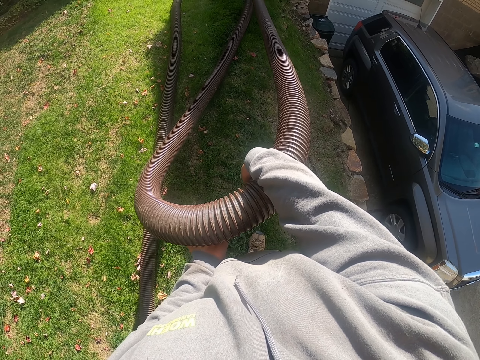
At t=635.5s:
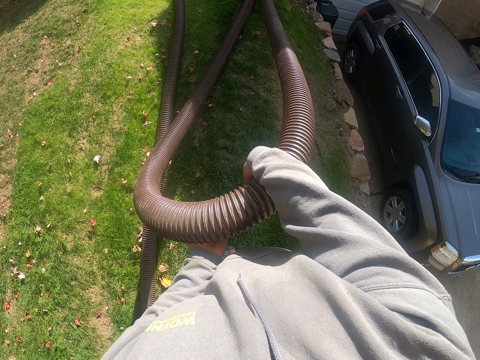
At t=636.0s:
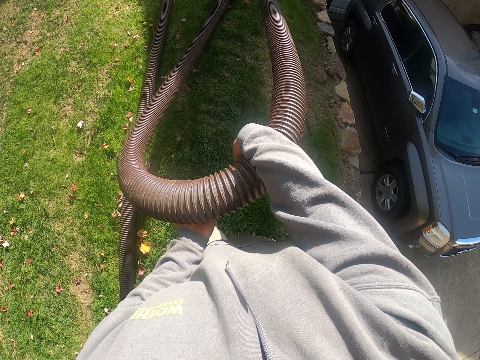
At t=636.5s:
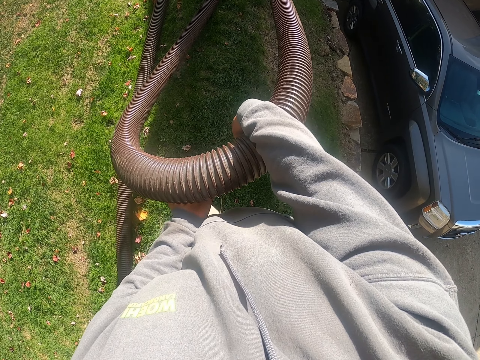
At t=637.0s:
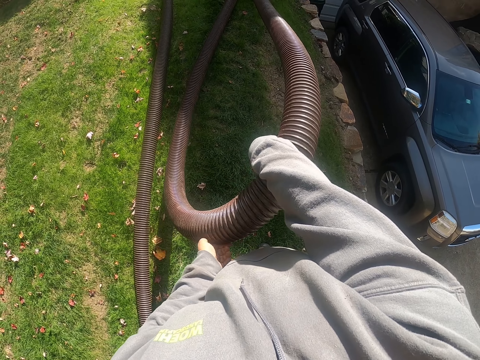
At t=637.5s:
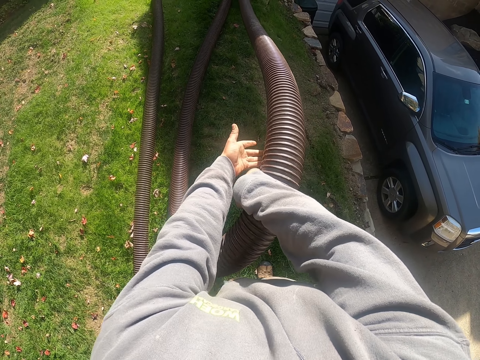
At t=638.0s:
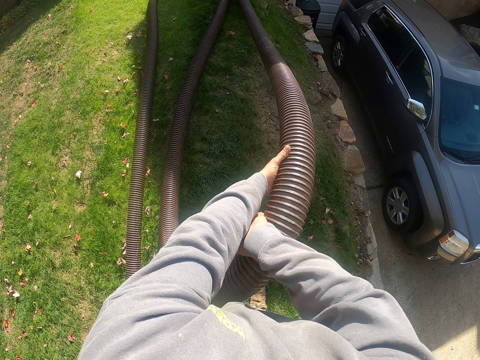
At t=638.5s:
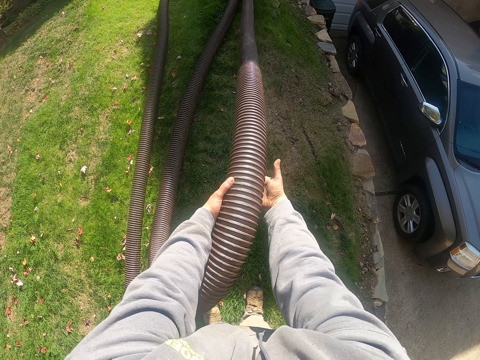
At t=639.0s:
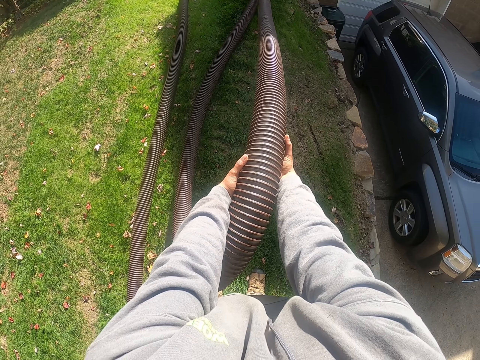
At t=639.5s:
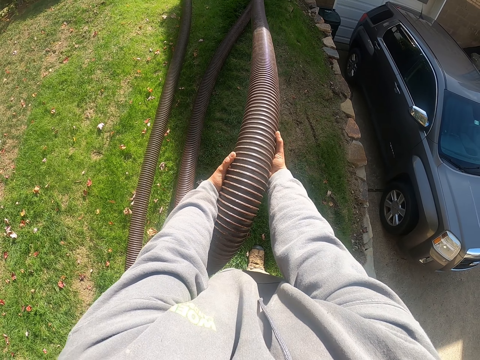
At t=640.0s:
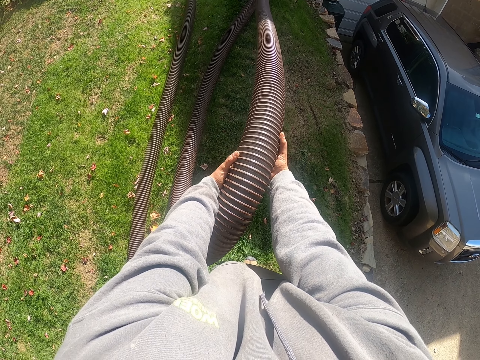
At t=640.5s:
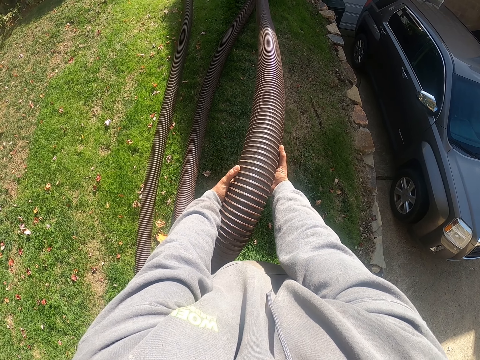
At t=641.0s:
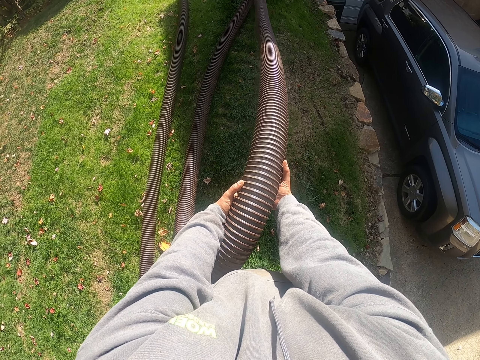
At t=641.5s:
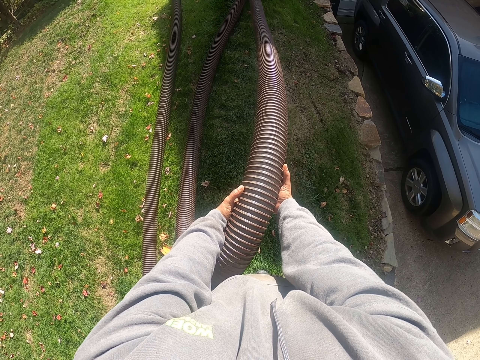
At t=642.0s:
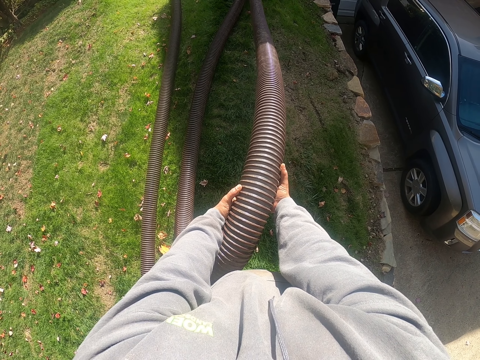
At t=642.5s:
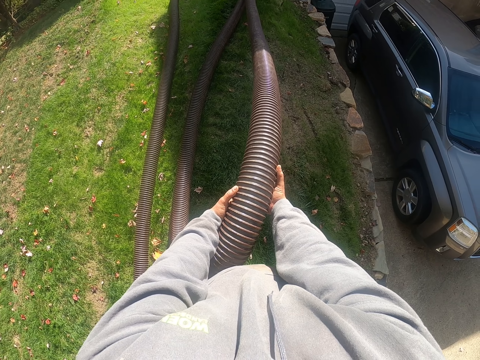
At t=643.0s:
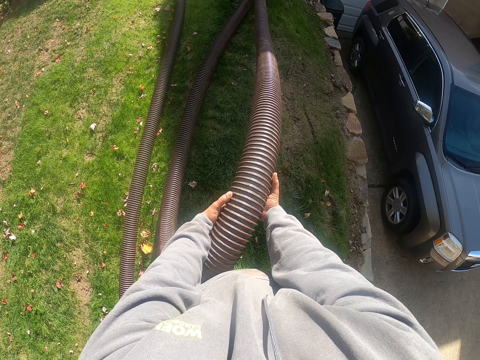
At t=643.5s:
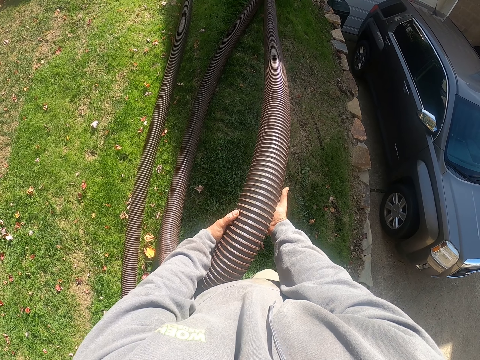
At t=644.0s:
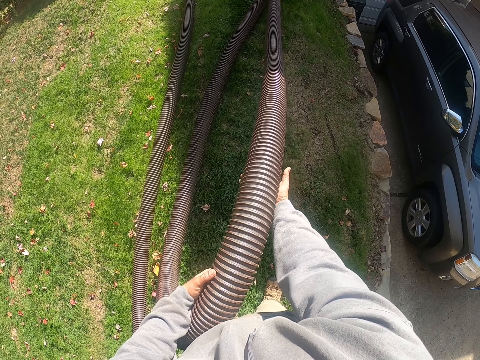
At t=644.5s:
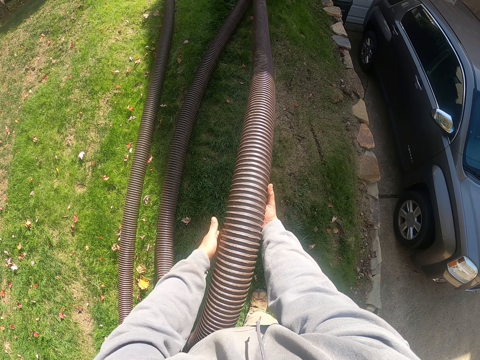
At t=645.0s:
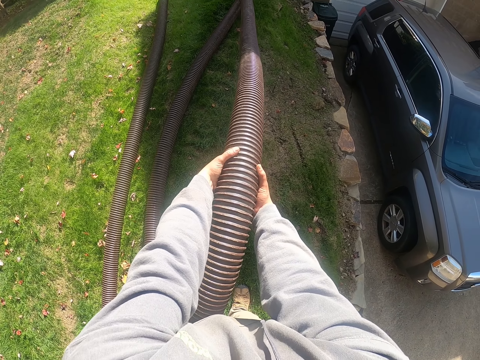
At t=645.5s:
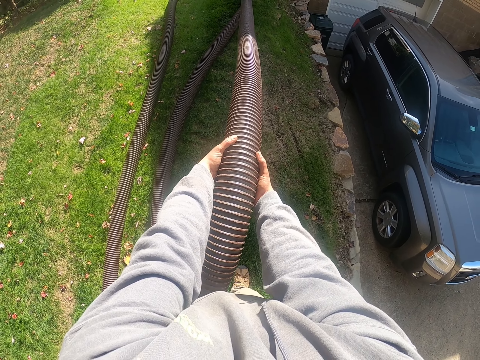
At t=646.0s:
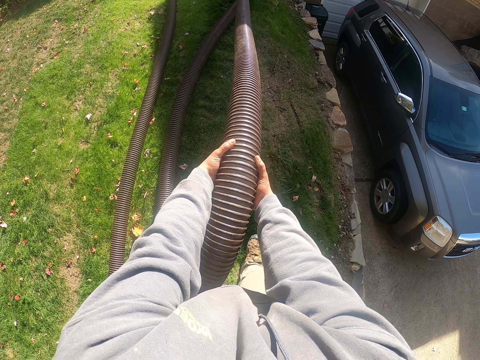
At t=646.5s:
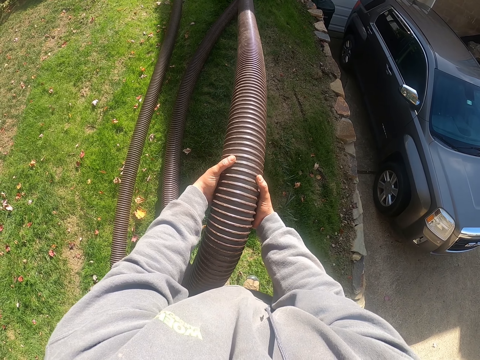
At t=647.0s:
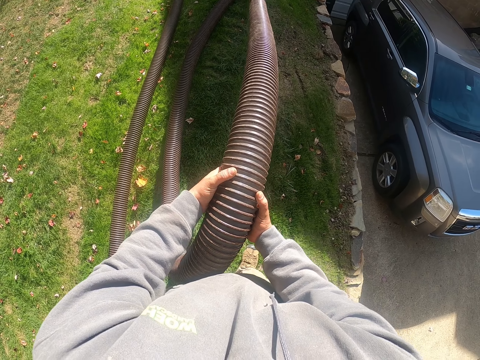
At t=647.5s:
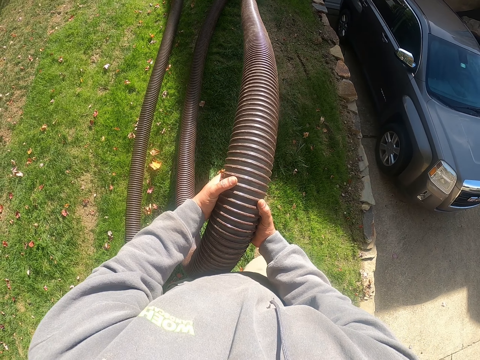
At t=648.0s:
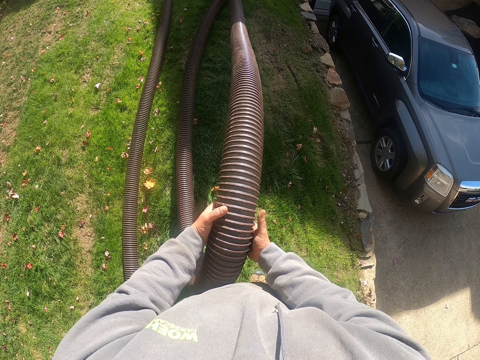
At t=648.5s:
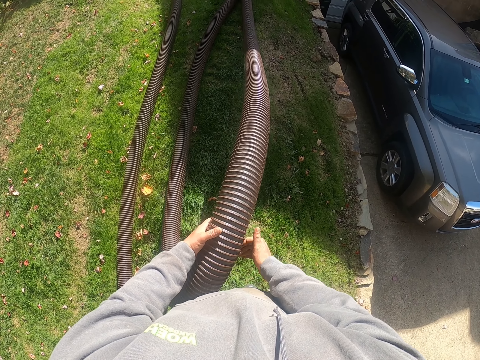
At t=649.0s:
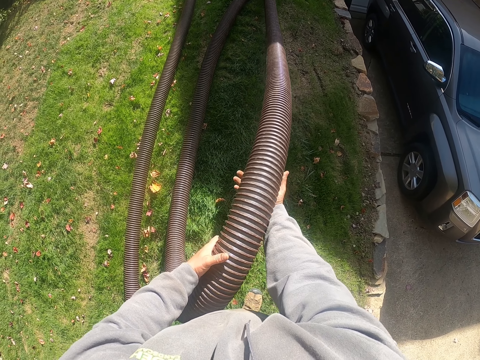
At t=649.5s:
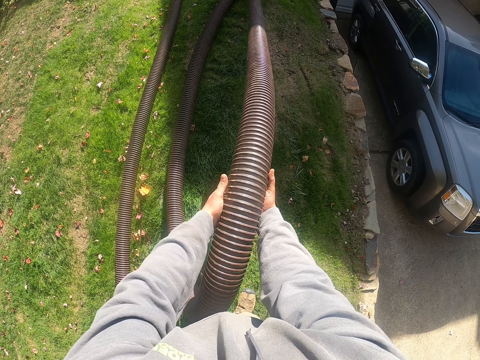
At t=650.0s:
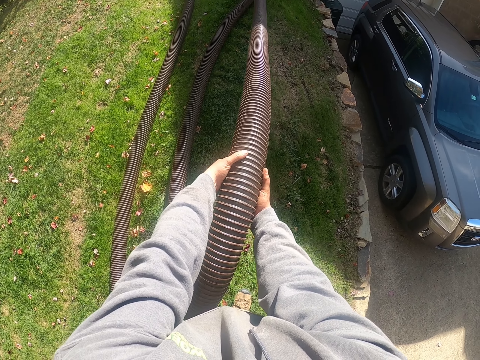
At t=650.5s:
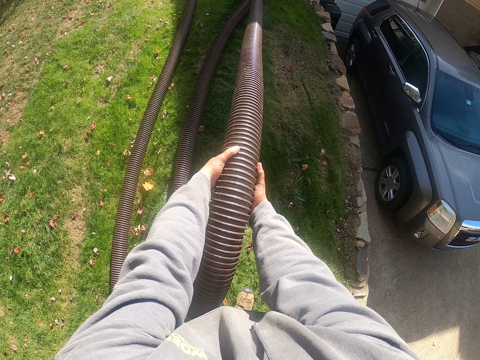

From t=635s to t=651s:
The camera wearer holds the pipe with the right hand. They hold the pipe with both hands. They lift the plastic pipe.

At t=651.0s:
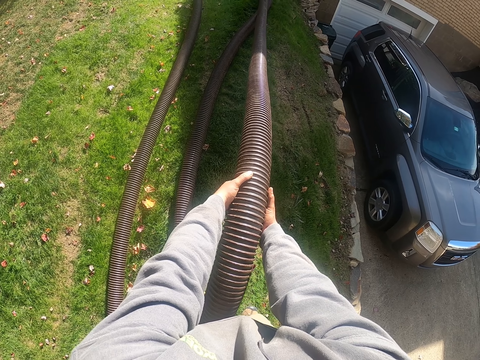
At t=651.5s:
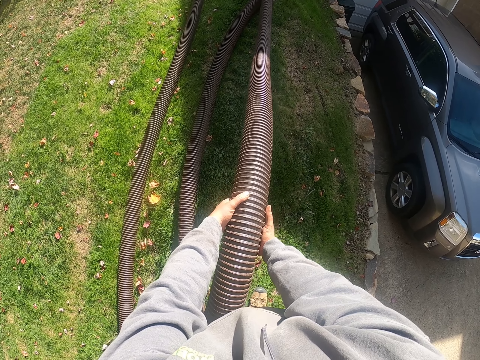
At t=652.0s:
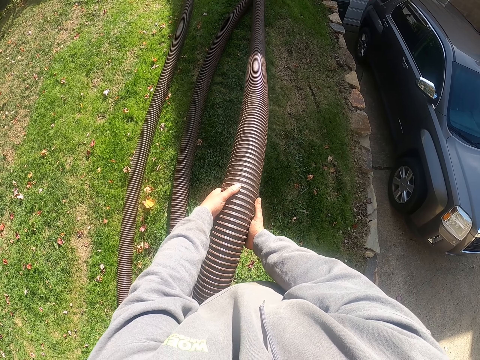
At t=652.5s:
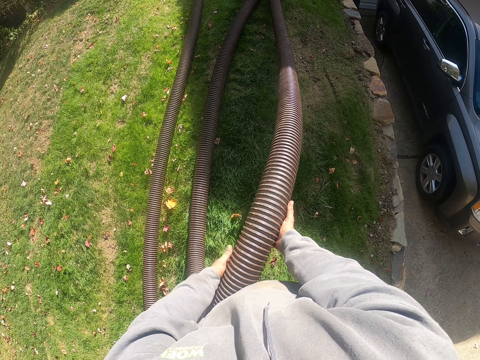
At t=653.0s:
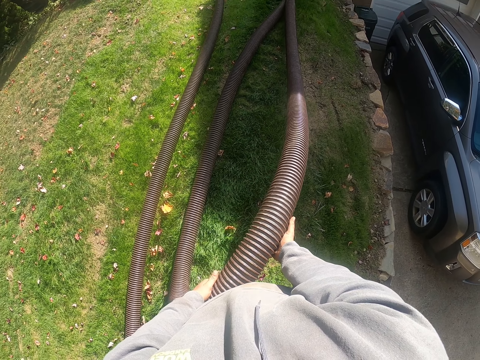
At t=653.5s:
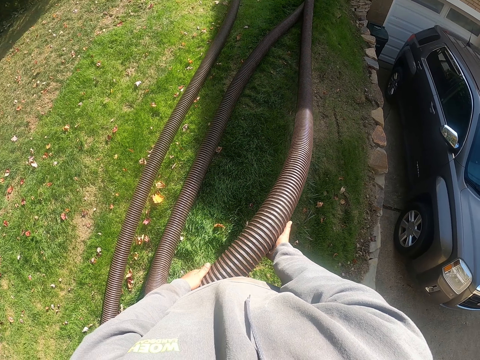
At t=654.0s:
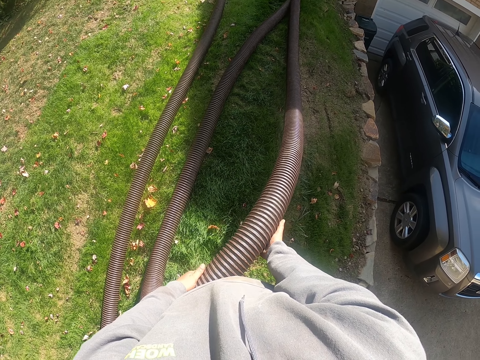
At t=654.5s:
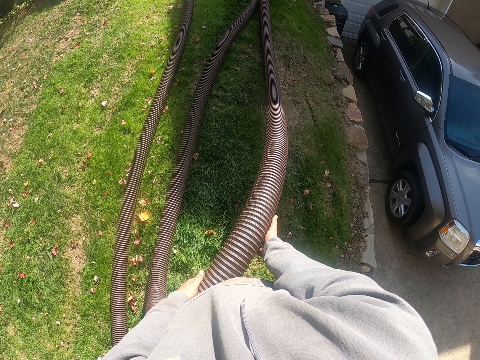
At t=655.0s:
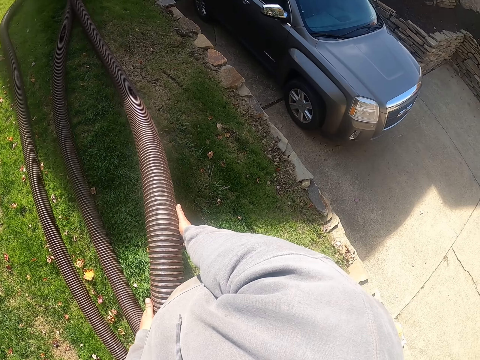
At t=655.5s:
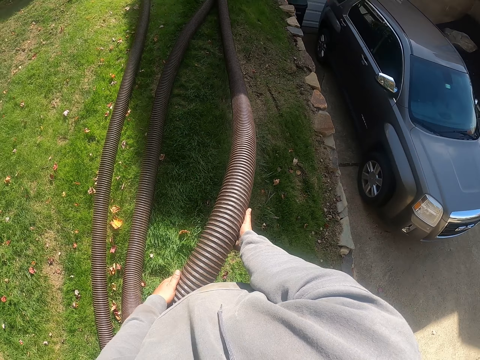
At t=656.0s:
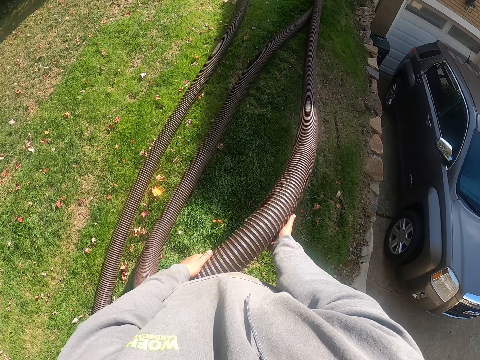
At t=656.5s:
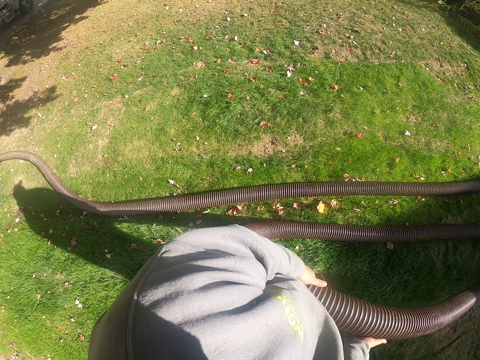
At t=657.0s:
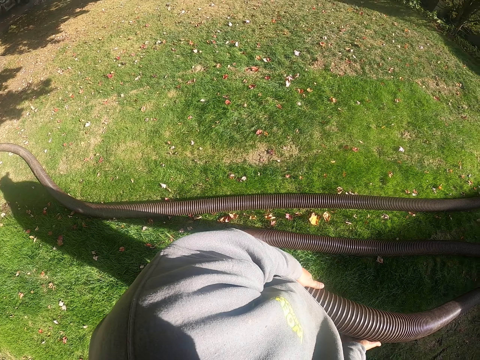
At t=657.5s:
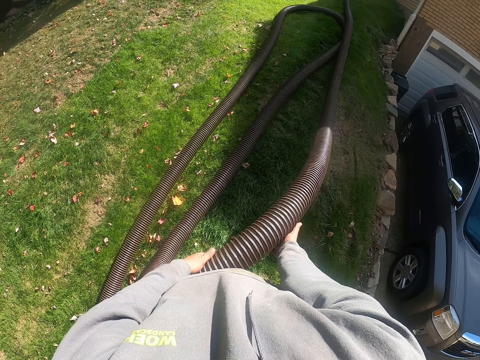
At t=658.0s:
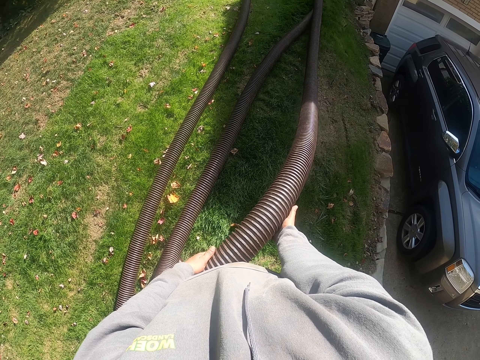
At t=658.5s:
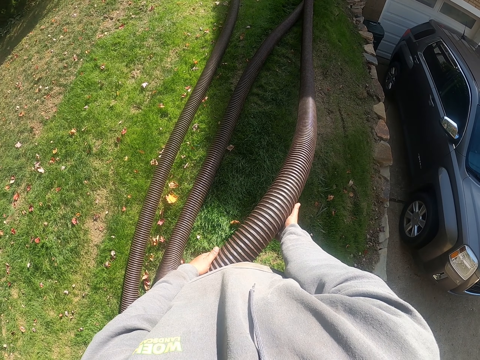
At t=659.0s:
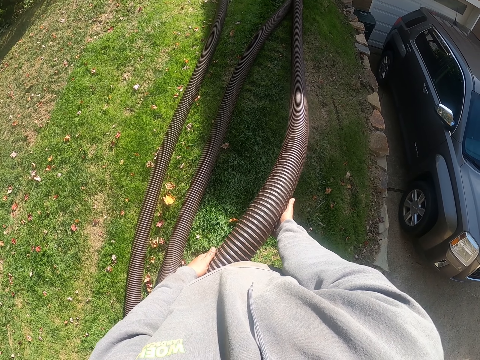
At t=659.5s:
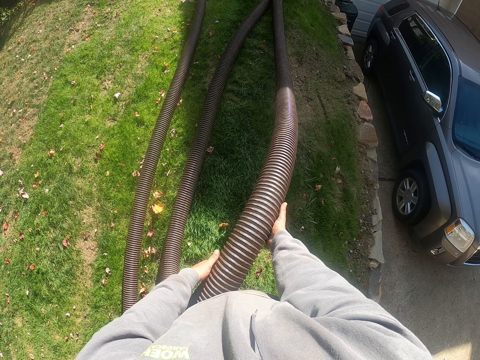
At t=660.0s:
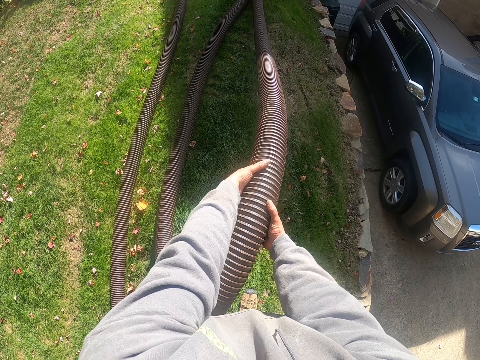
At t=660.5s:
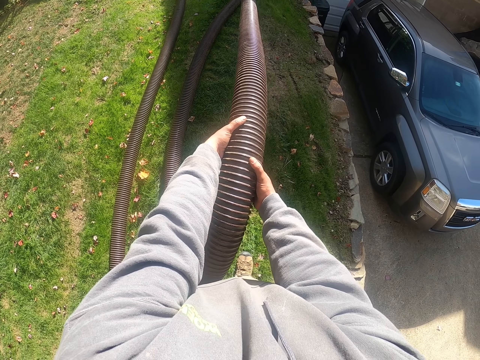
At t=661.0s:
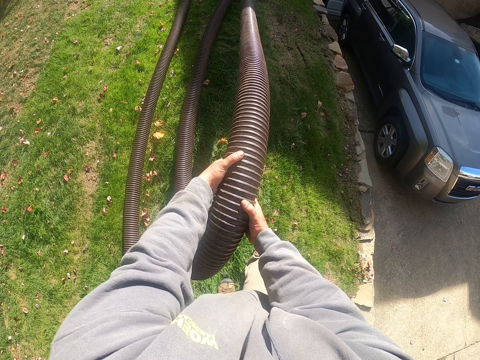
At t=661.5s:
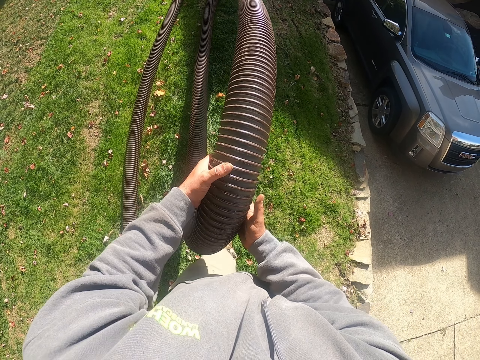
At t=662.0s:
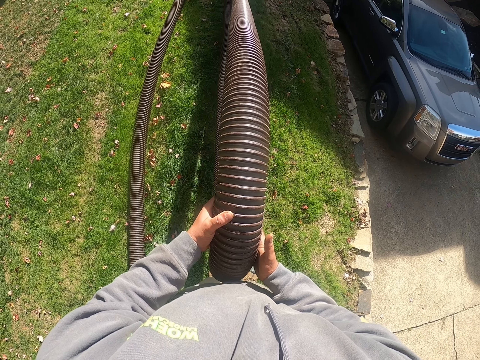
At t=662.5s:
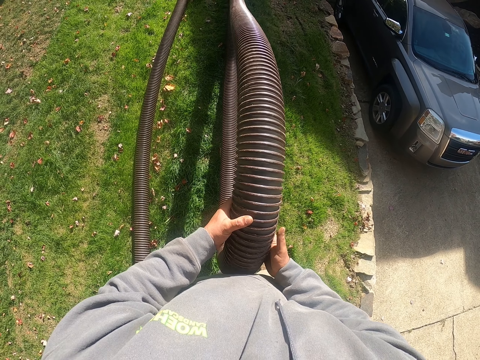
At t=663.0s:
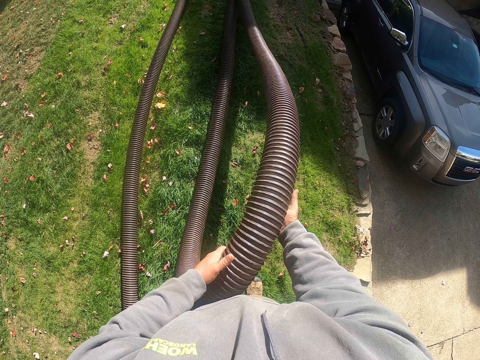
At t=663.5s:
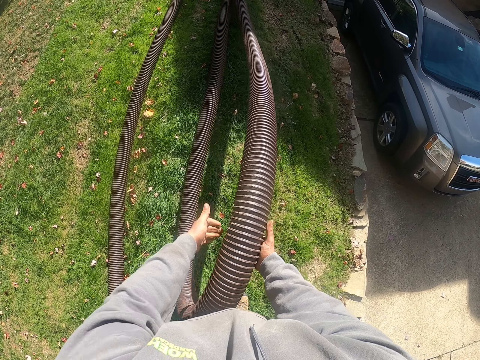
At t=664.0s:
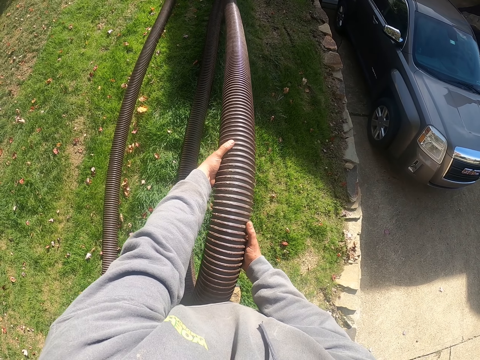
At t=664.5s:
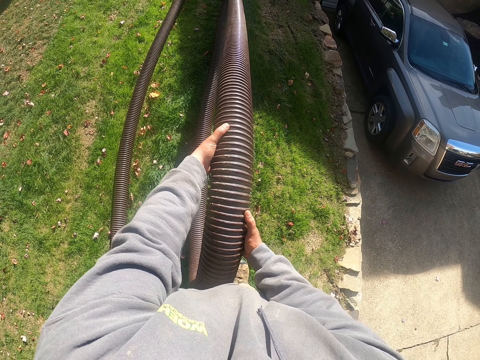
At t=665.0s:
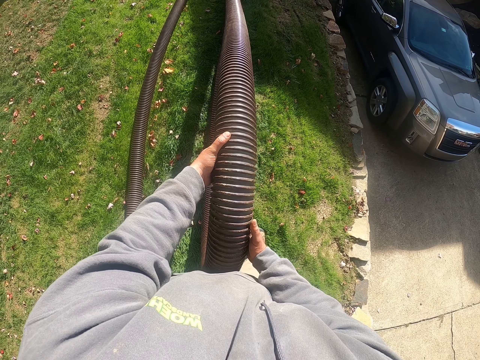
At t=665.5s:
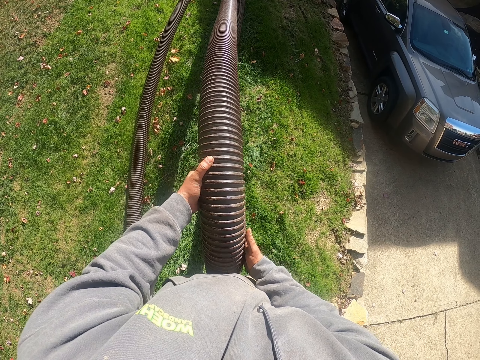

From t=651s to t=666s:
The camera wearer looks at the car. They lift the plastic pipe with both hands.
